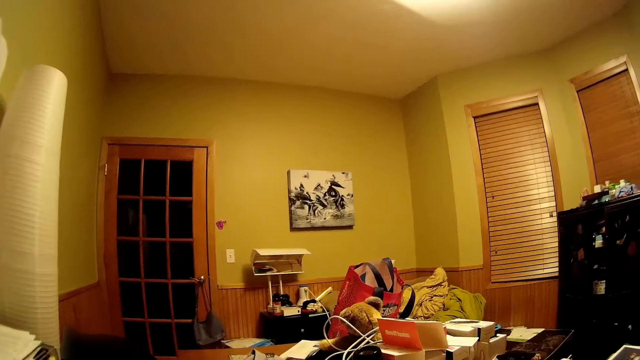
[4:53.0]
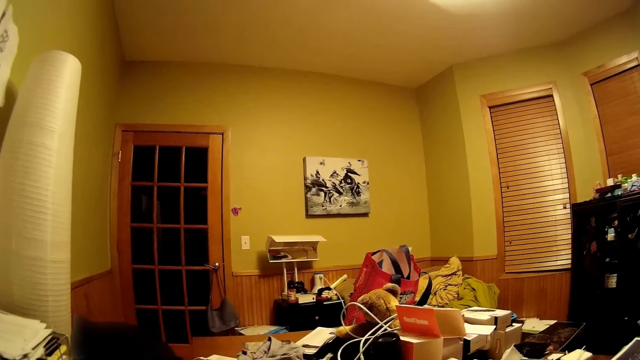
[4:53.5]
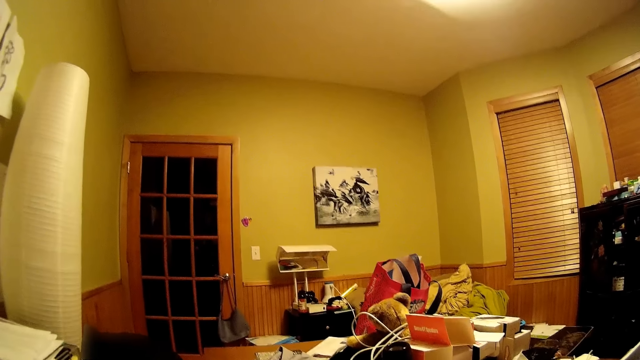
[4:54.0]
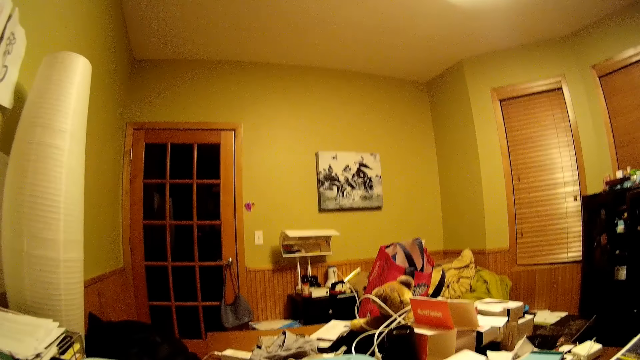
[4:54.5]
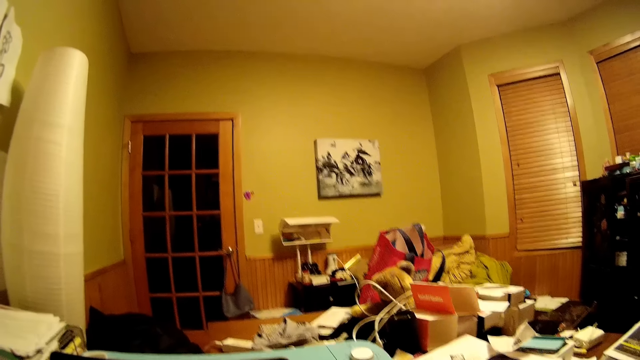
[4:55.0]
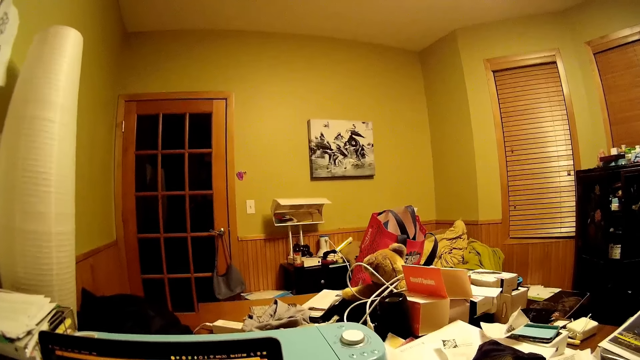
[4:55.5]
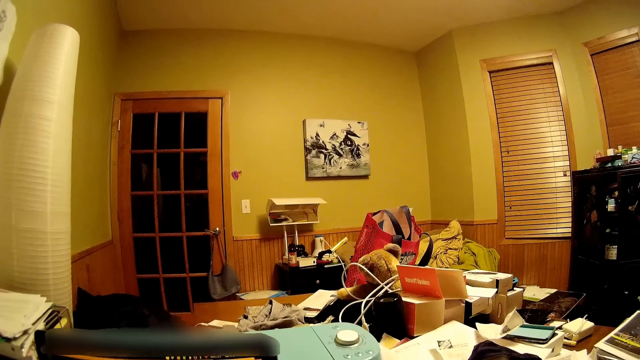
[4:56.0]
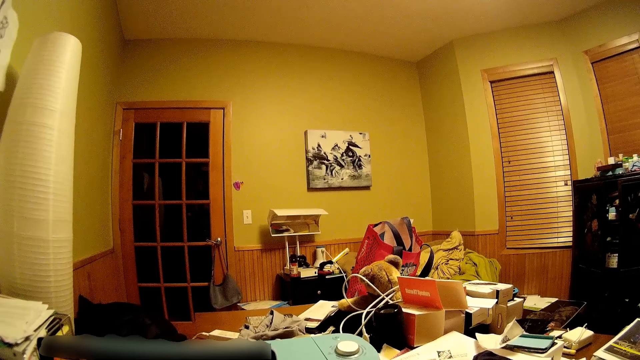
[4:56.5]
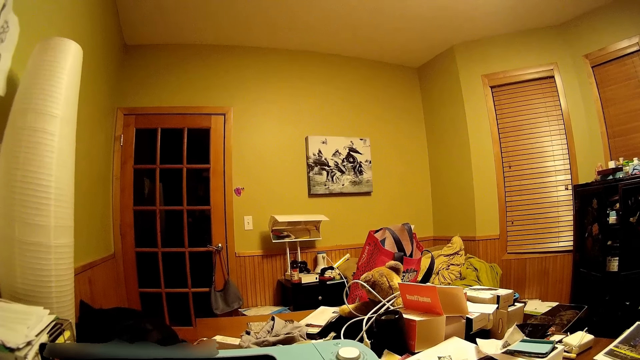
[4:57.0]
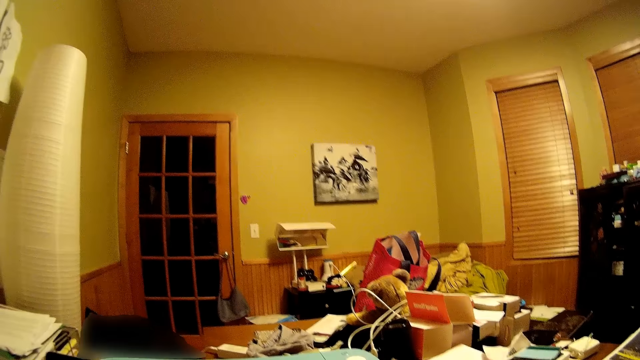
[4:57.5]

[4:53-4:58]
The camera wearer looks around the room.

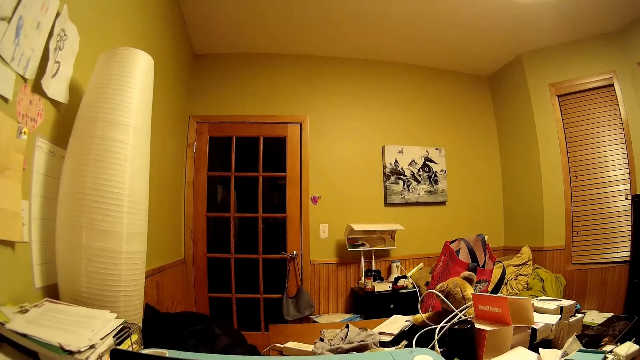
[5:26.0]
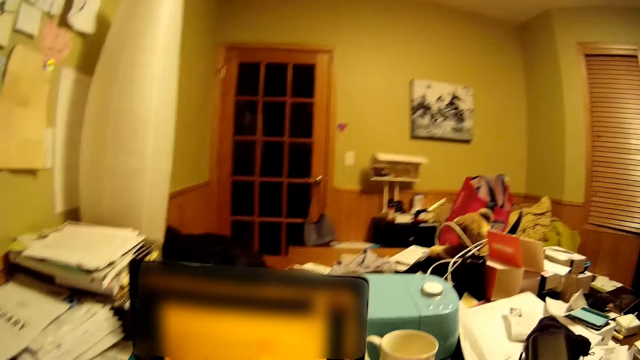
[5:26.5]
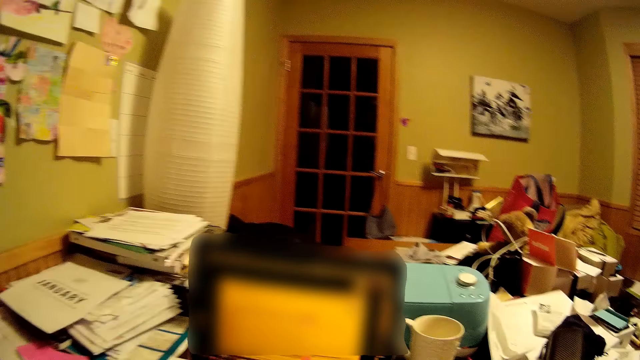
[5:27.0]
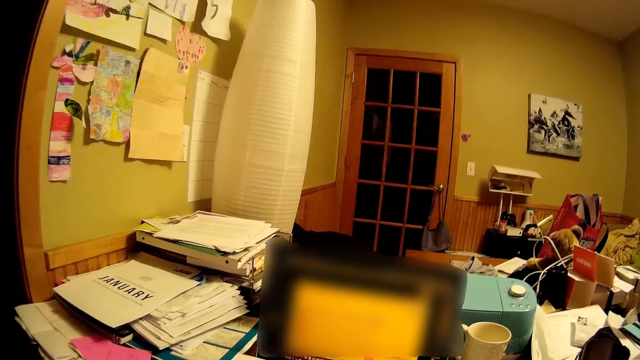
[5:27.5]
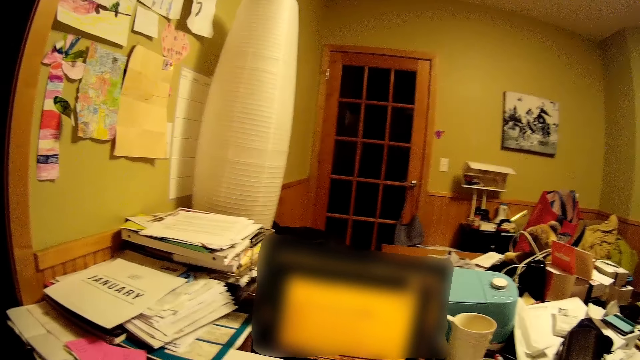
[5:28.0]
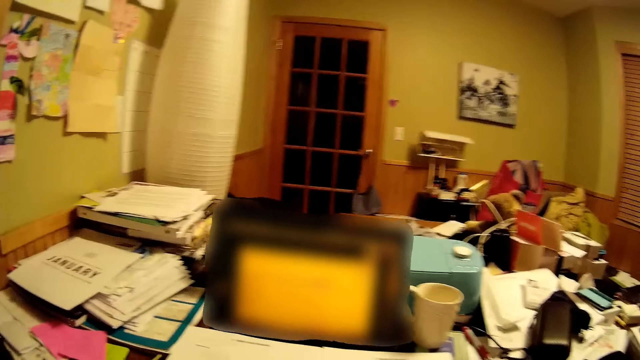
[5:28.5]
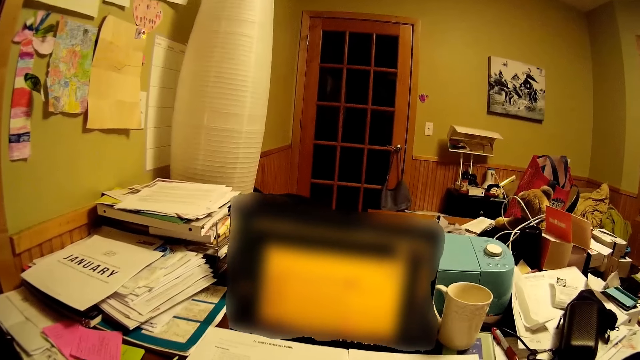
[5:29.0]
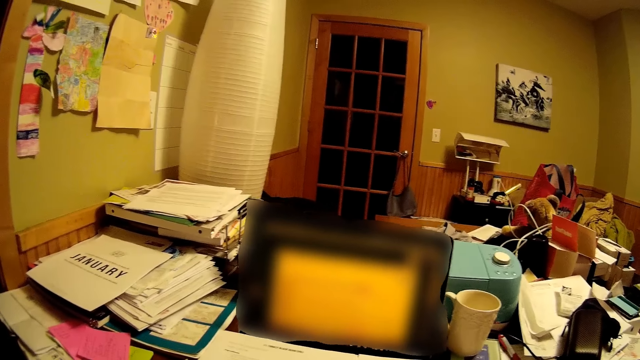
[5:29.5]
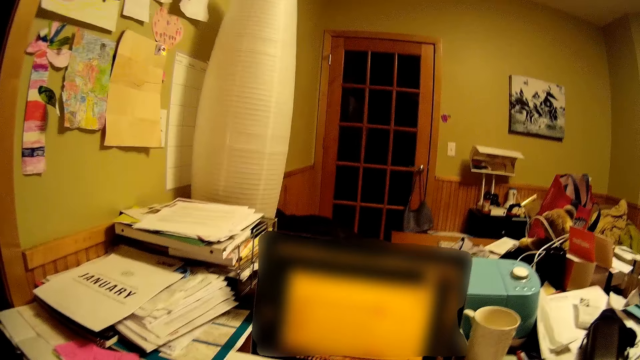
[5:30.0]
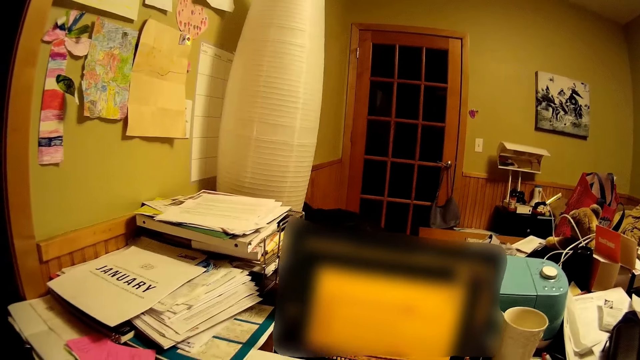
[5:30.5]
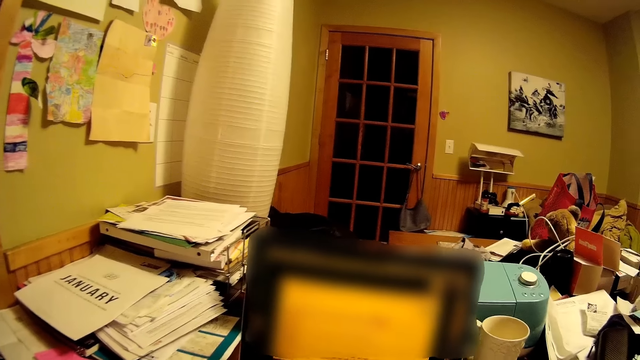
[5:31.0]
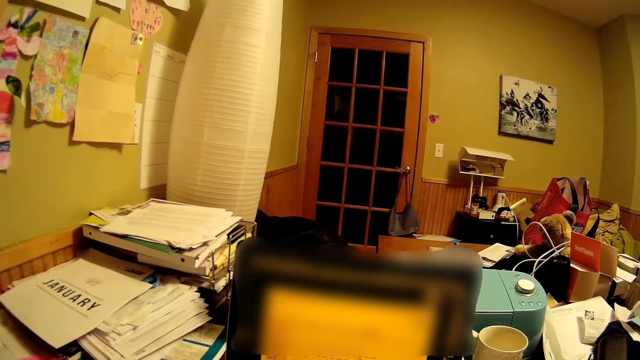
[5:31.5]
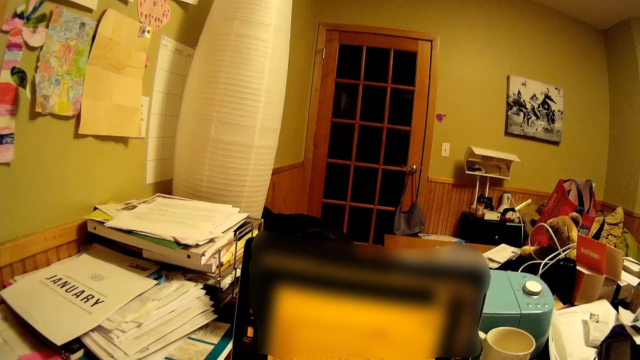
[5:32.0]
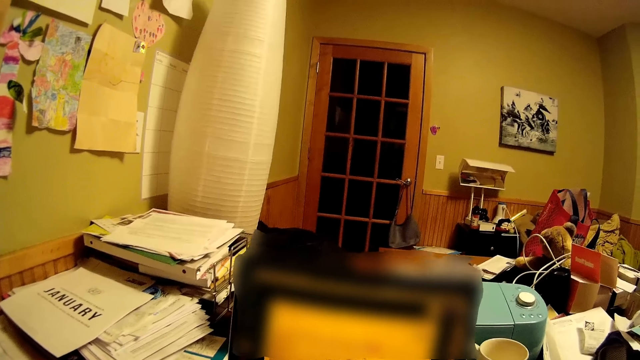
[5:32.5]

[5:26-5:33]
The camera wearer looks into the computer.

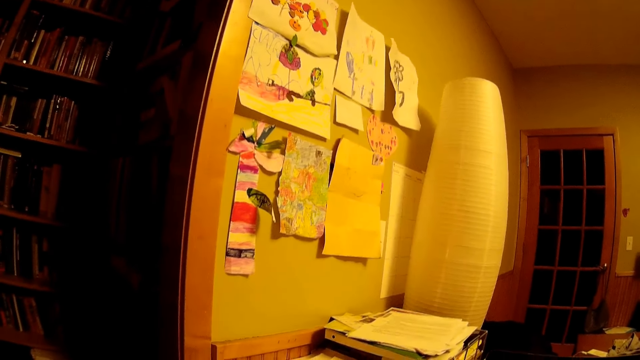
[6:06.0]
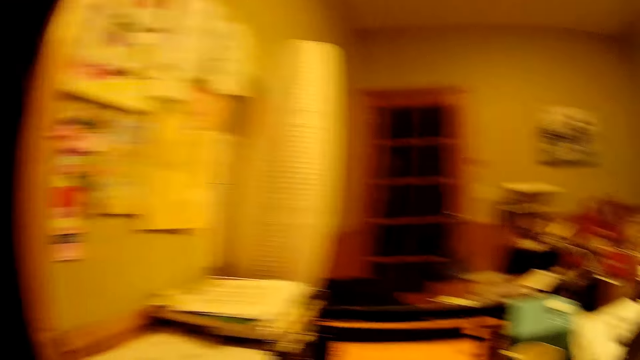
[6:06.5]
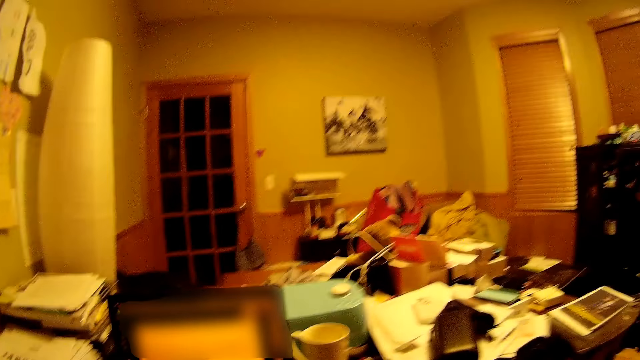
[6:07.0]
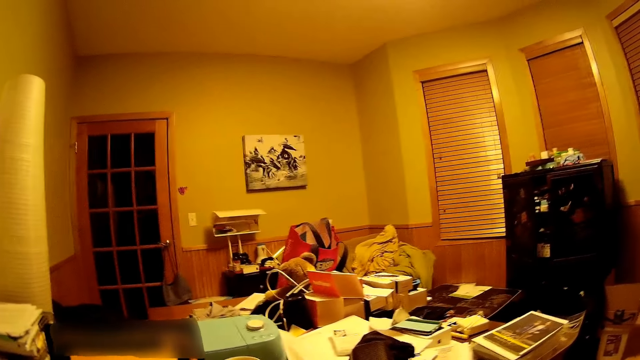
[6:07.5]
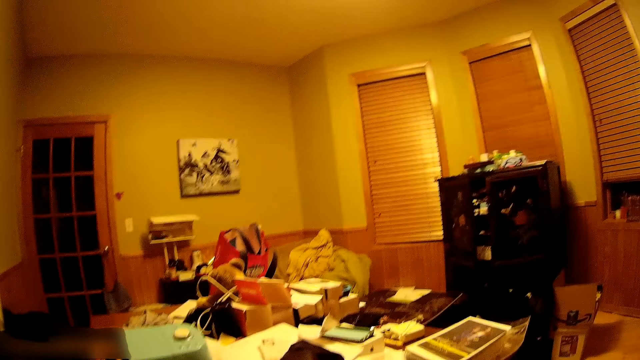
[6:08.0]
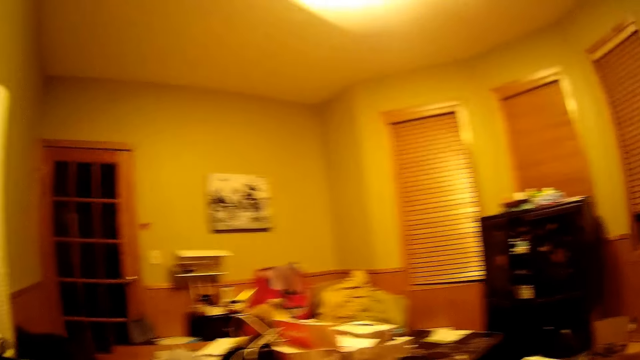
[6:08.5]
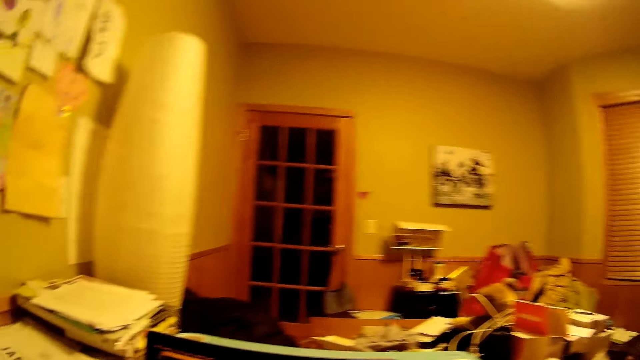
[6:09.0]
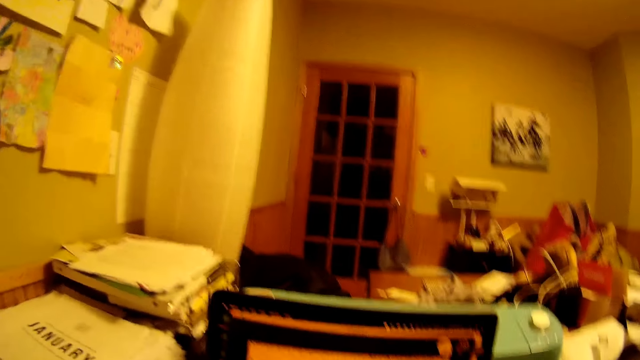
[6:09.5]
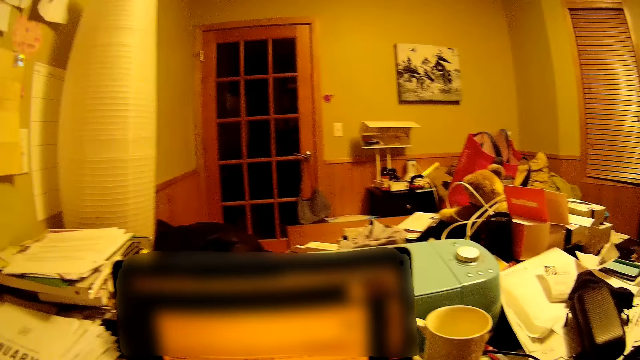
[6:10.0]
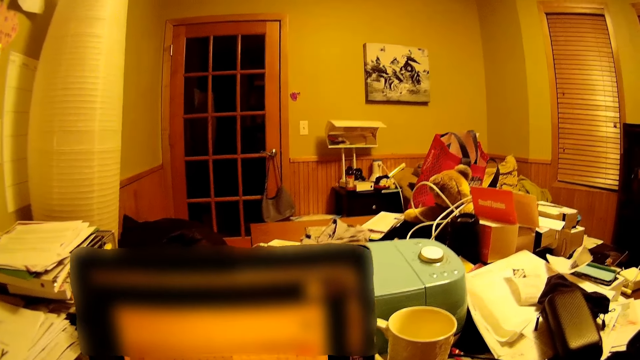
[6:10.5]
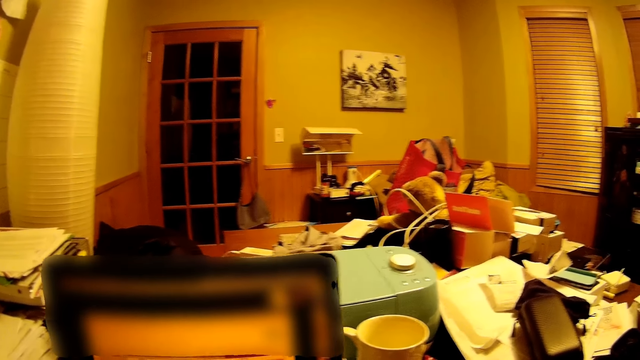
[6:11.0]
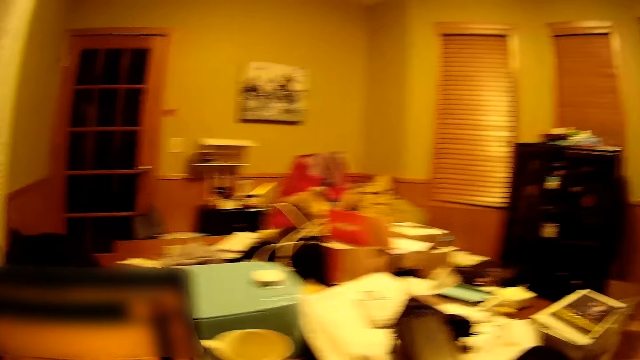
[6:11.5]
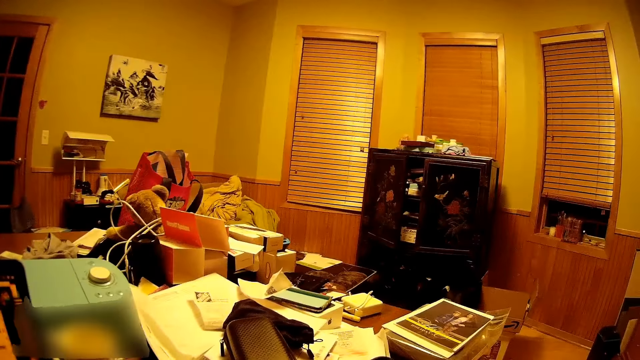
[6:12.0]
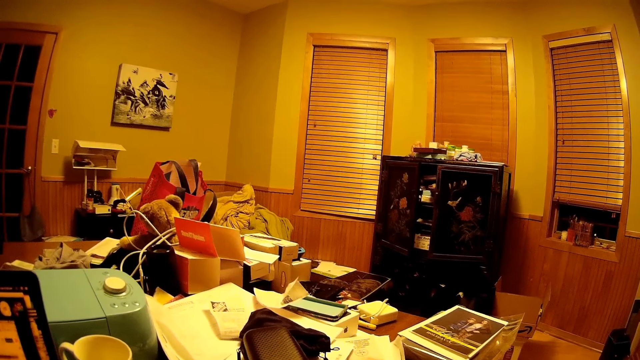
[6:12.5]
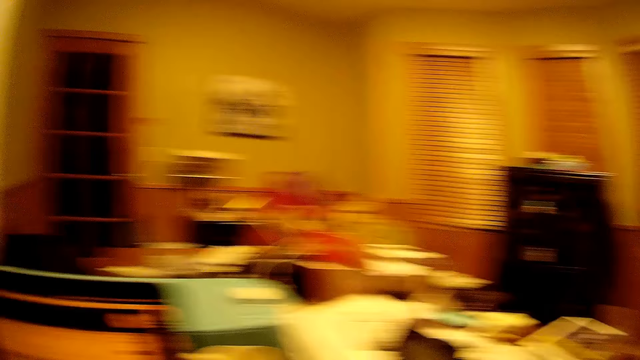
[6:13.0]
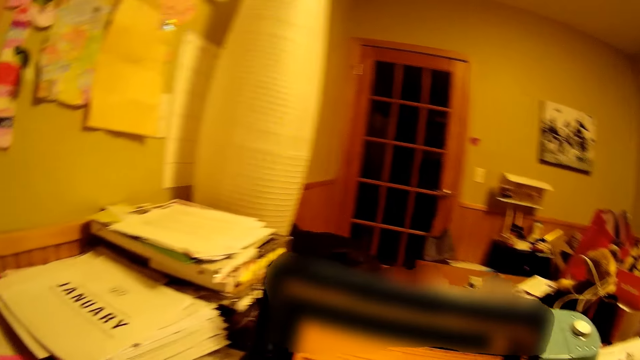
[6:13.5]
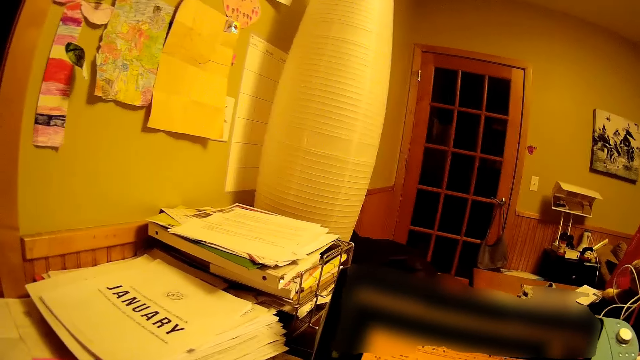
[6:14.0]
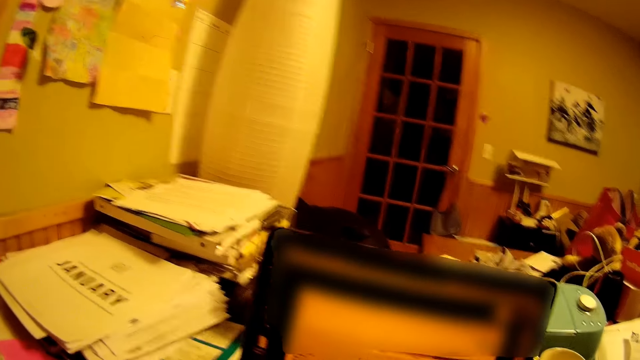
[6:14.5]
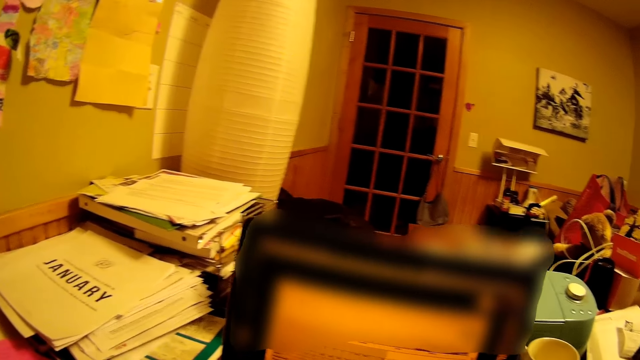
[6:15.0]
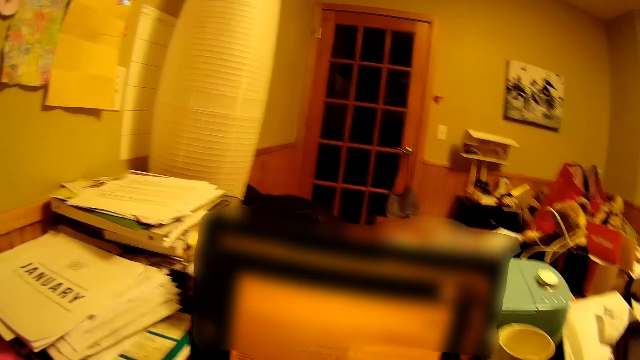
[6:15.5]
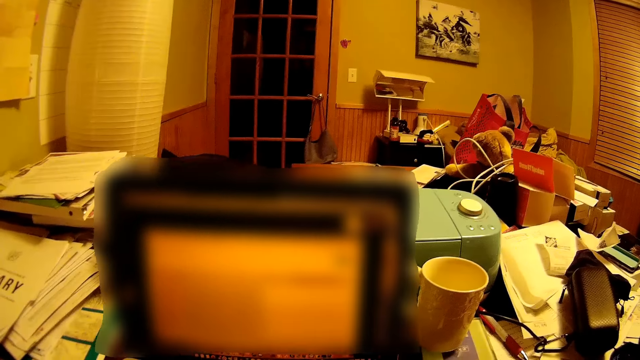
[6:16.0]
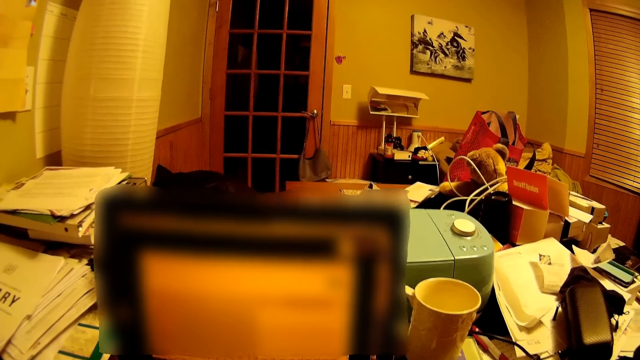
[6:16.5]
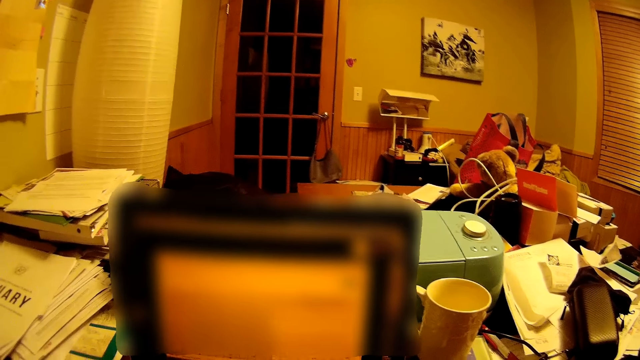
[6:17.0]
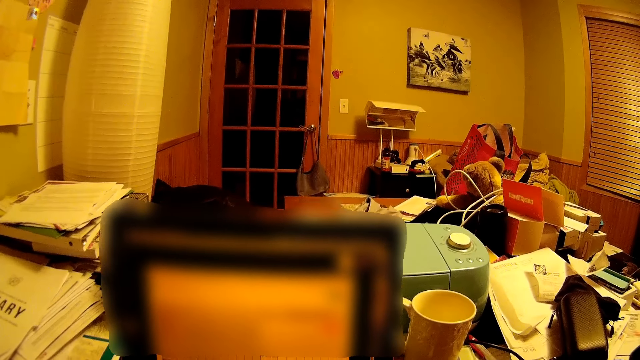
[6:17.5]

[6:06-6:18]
The camera wearer does something. They look around the room. They look into the computer. They look around the room.
